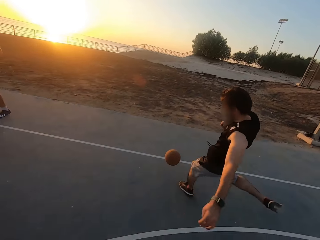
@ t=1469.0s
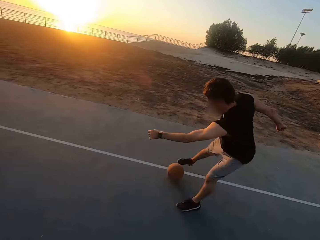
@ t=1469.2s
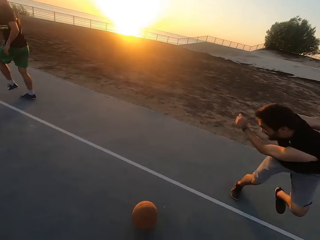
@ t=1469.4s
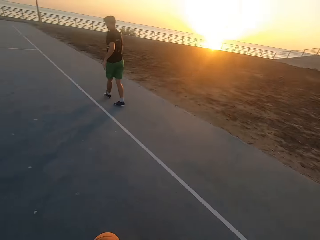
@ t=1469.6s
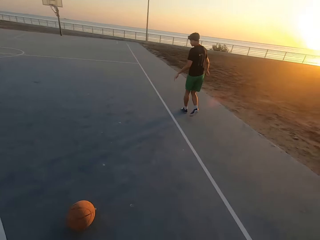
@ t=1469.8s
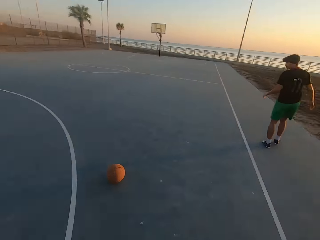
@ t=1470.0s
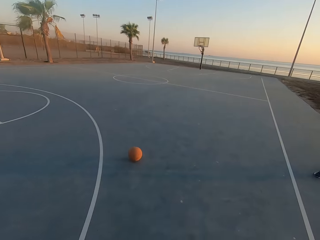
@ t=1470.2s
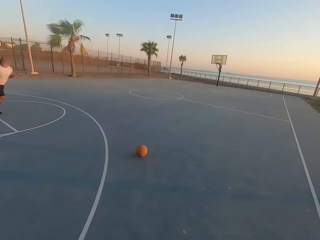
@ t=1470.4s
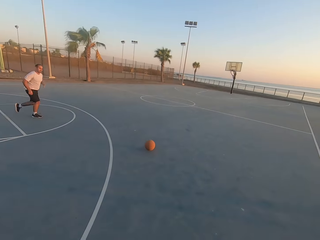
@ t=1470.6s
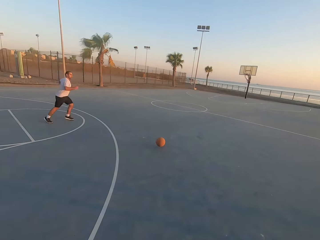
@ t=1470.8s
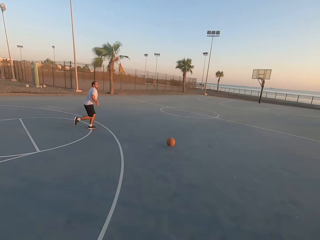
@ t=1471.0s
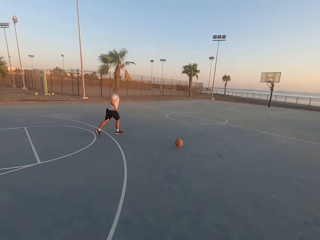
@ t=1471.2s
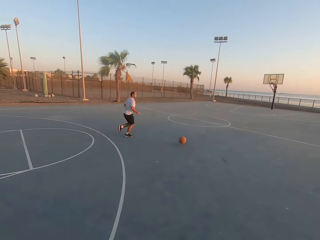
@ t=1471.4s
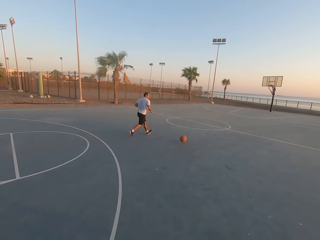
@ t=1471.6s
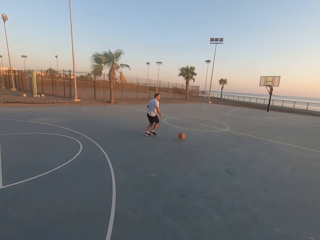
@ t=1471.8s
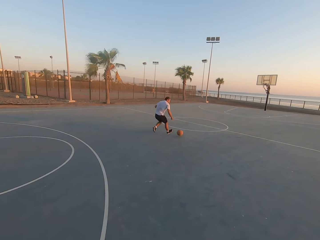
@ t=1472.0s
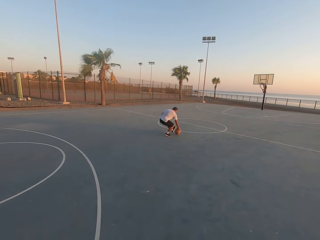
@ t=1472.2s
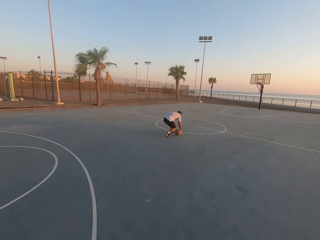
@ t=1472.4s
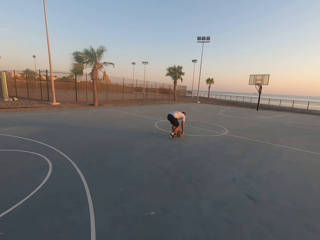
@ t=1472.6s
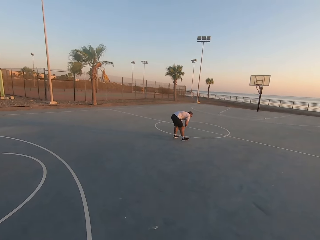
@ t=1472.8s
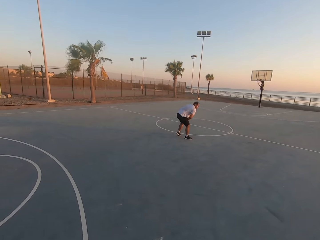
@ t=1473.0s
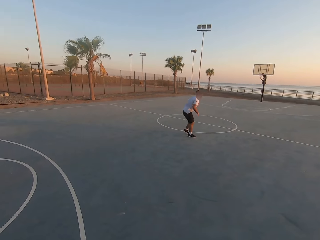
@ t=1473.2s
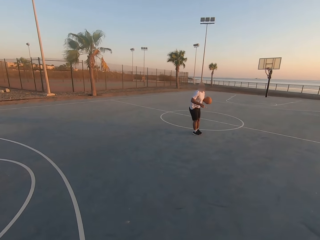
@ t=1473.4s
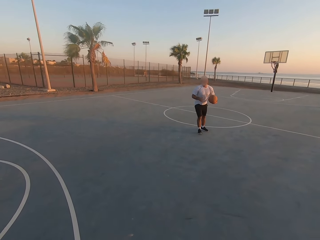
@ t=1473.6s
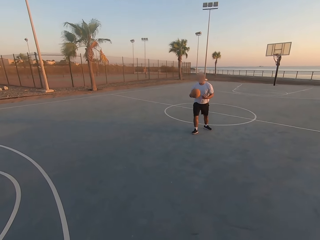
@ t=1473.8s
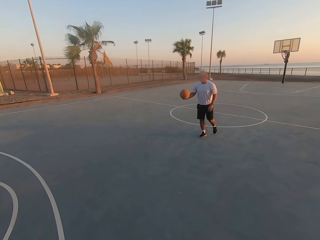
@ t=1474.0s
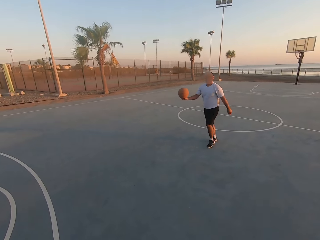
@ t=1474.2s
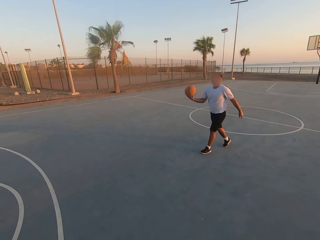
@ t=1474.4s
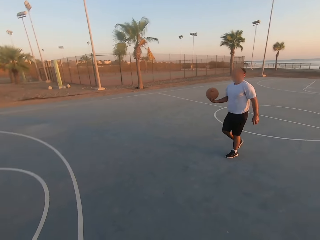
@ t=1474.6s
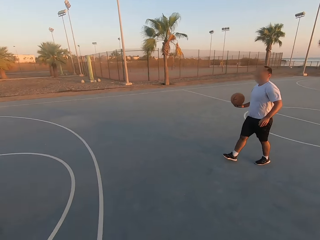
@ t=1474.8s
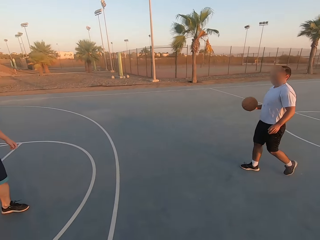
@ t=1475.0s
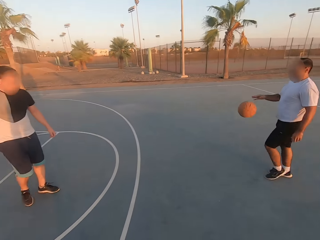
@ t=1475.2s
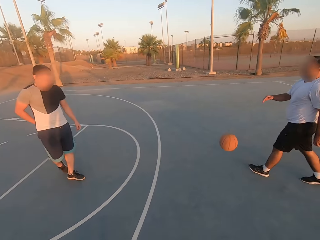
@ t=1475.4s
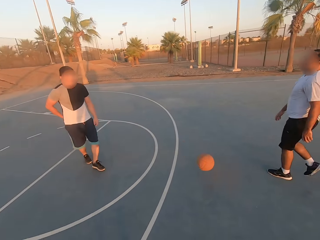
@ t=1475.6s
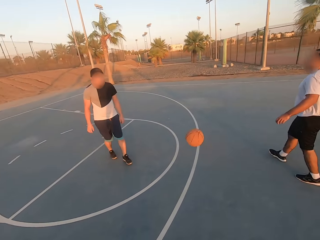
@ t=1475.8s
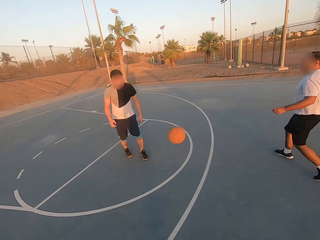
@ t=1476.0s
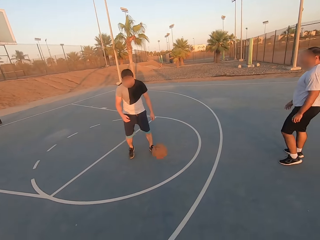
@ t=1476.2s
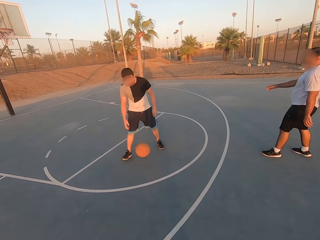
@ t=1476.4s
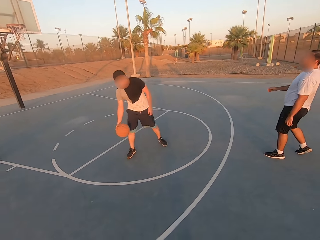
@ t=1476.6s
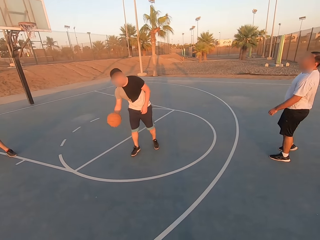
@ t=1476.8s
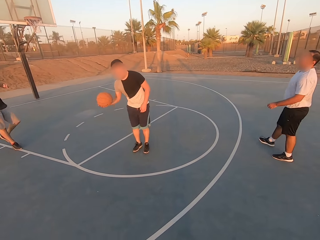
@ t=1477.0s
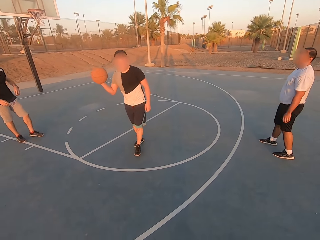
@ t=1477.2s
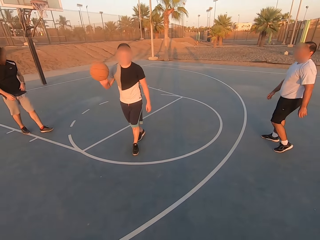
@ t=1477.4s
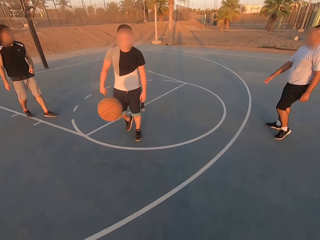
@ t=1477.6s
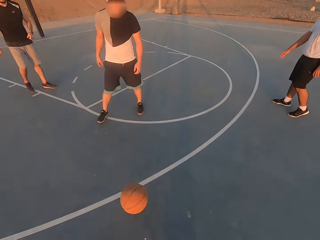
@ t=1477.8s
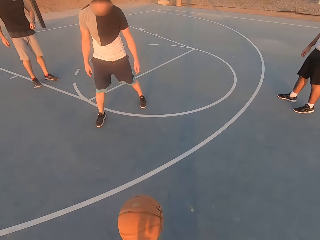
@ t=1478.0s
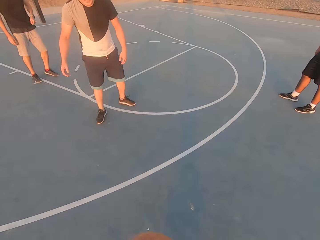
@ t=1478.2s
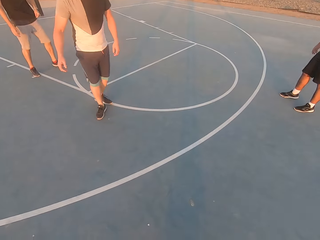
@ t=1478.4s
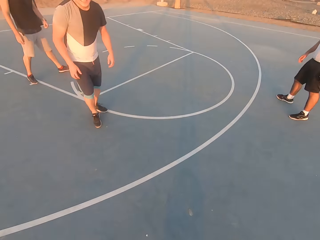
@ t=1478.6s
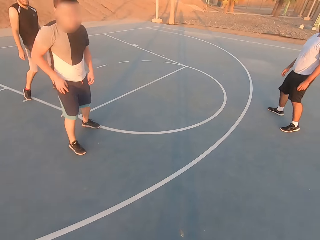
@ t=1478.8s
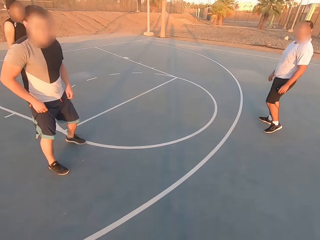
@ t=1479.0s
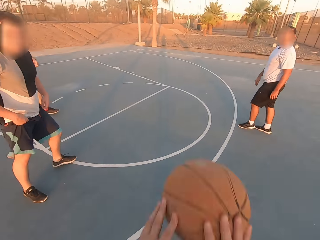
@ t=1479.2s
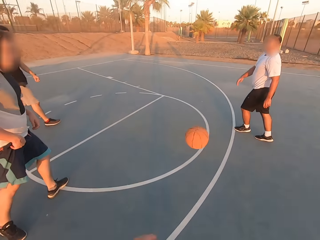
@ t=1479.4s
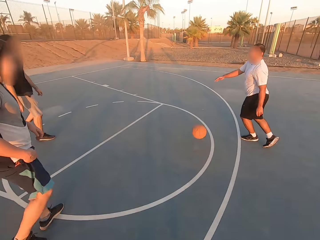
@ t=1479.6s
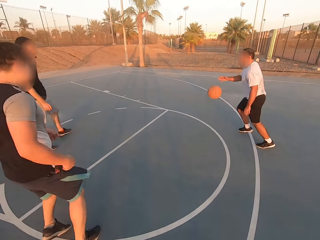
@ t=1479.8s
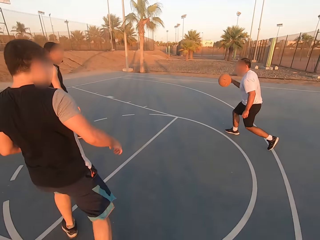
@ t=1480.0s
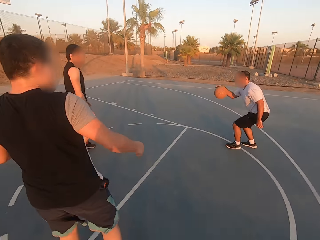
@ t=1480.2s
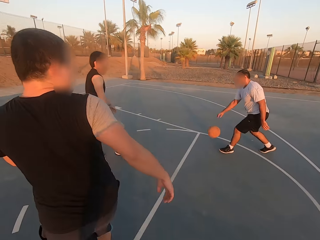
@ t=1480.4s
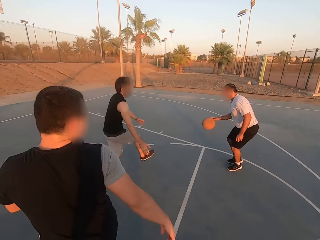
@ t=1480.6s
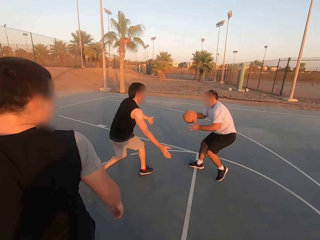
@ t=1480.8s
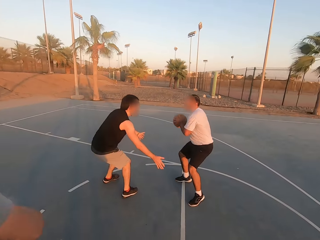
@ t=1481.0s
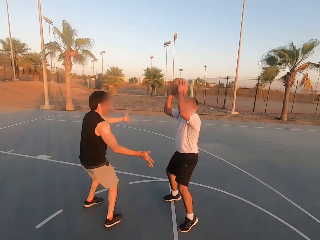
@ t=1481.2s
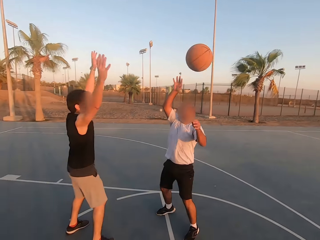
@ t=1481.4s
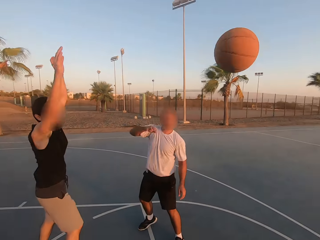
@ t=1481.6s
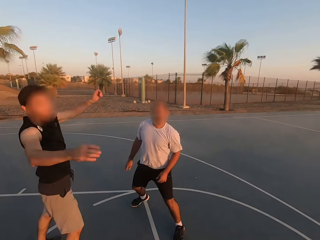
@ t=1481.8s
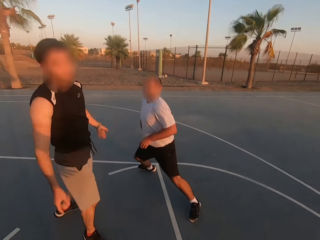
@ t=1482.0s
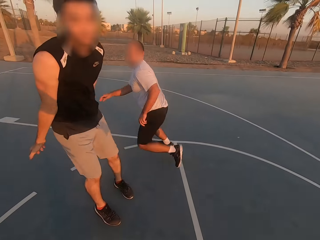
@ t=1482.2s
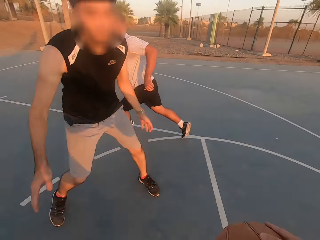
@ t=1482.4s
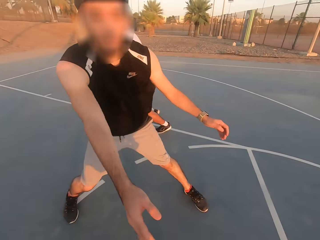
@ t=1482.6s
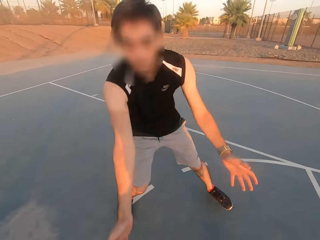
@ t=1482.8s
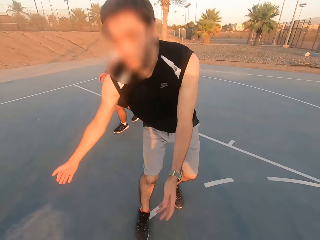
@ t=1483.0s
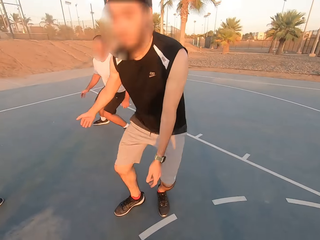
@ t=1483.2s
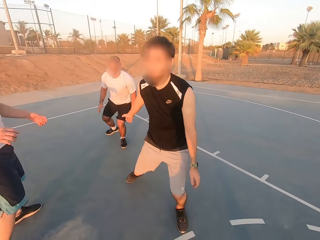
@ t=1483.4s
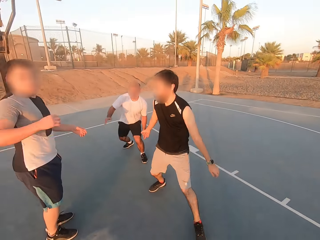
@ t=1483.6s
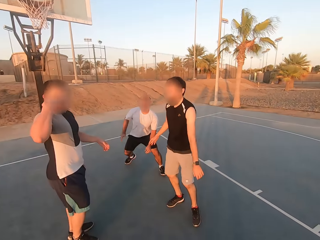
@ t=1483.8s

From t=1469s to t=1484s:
A man hits the ball with the leg. A second man runs for the ball. The second man picks up the ball. The second man throws the ball to a third man. The third man picks up the ball. The third man throws the ball to the camera wearer. The camera wearer throws the ball to the second man. The second man picks up the ball and dribbles the ball. The first man shields. The second man throws the ball to the camera wearer.

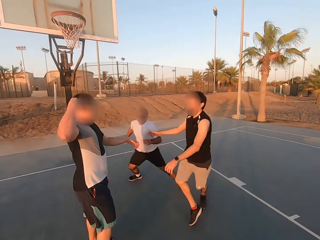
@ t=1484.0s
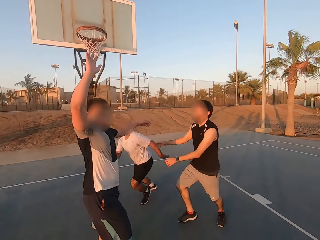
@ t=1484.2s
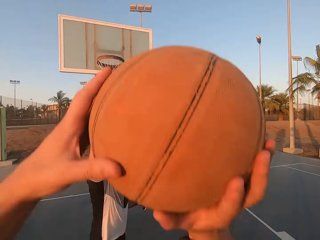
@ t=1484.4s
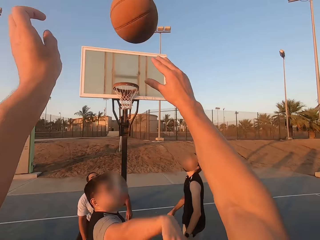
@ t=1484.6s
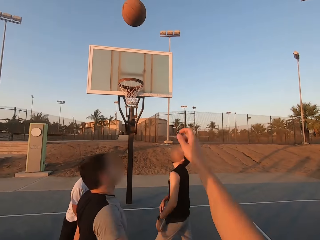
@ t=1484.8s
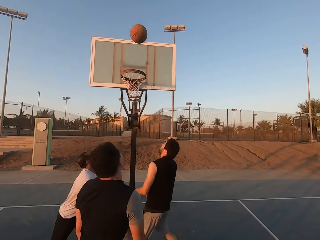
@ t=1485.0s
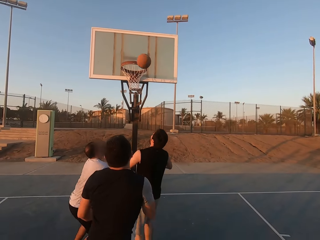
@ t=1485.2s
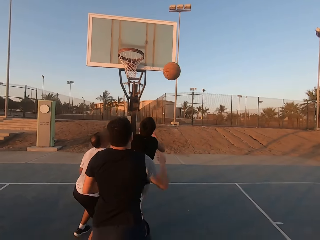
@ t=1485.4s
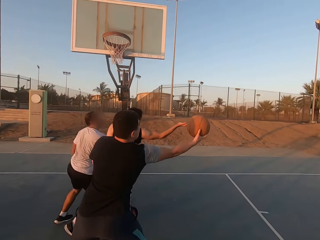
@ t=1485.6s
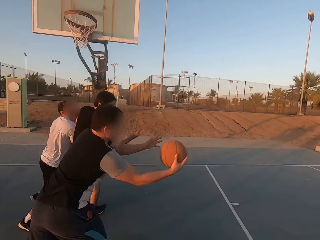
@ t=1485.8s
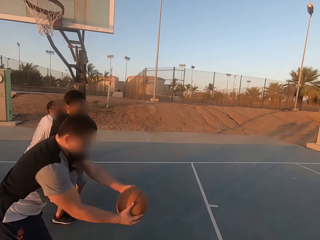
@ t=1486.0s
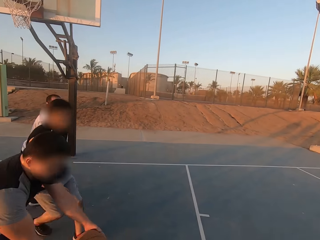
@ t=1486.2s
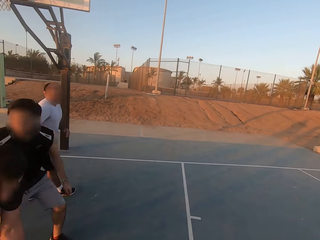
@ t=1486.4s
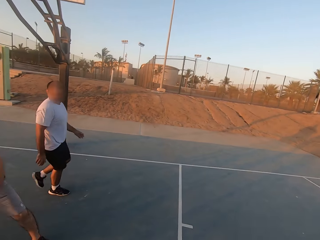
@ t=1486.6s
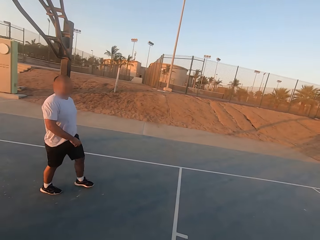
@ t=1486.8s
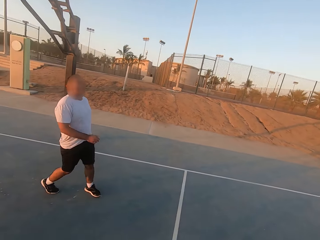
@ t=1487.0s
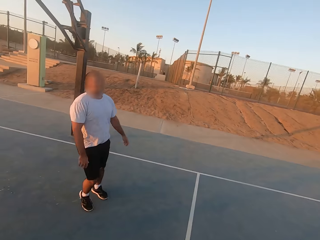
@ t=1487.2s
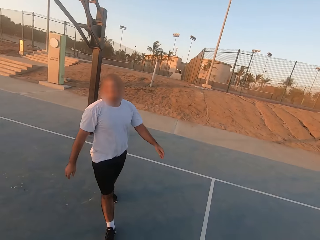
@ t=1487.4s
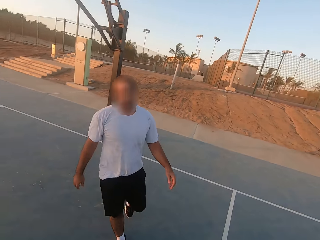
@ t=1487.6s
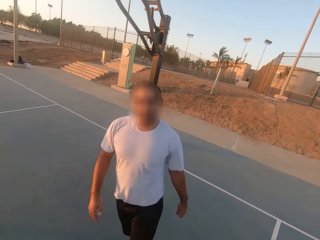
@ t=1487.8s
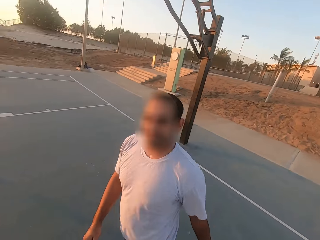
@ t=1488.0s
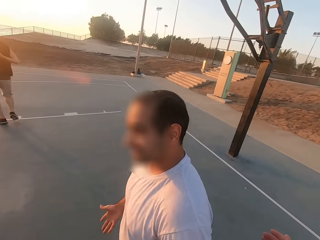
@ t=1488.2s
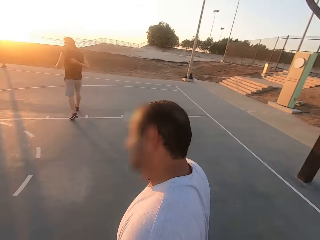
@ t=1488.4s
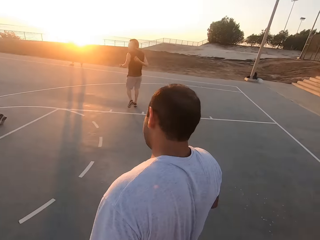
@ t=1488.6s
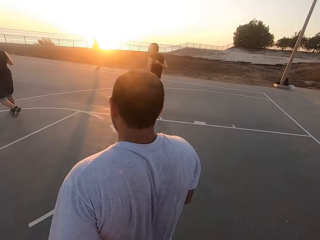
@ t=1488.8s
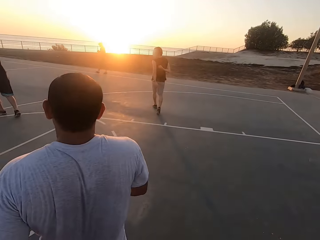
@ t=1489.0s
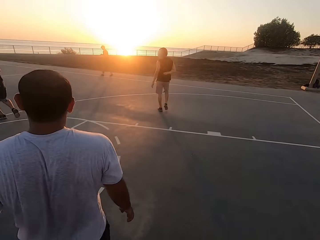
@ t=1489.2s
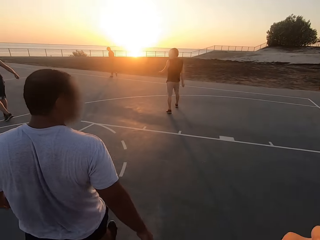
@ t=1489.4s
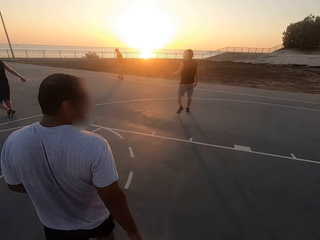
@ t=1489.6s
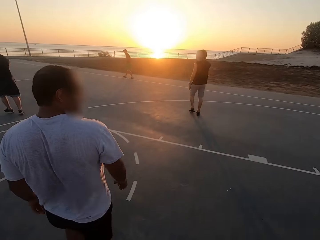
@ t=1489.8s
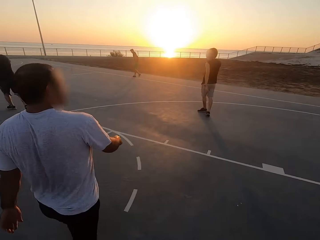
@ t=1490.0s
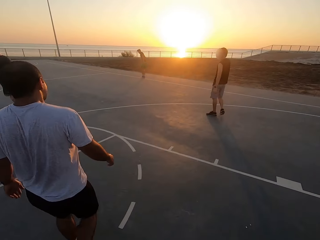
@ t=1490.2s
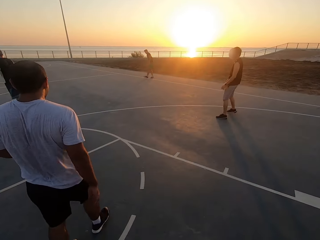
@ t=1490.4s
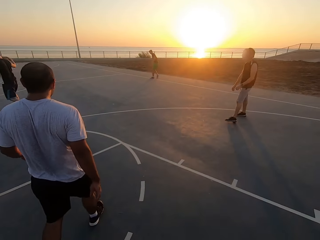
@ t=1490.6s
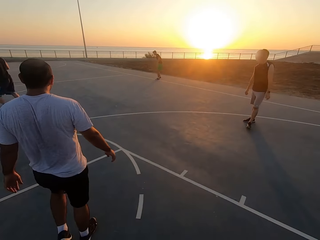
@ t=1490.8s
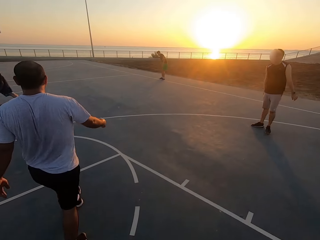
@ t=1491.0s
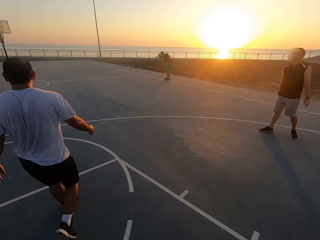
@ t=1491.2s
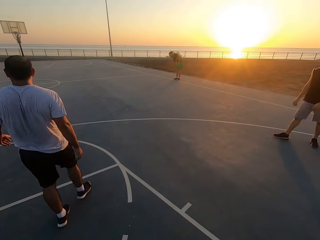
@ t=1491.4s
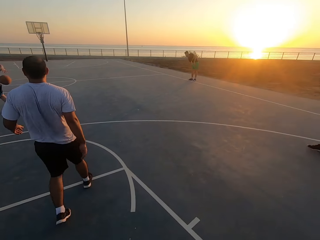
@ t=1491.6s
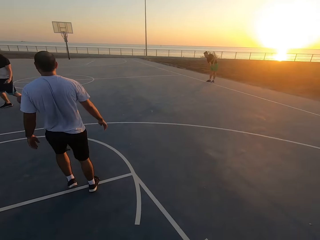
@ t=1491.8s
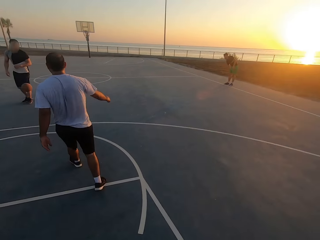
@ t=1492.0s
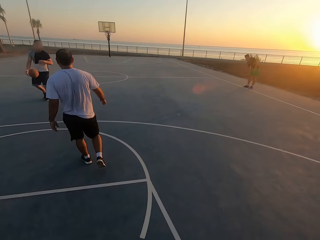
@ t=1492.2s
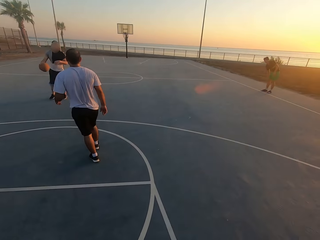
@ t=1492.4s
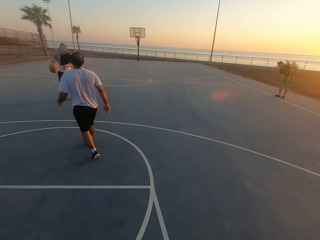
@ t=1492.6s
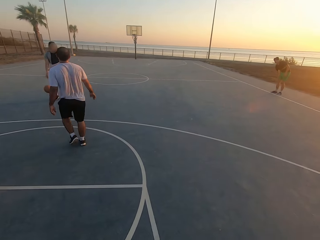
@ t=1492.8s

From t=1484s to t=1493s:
A man raises his hands. The camera wearer throws the ball in the hoop. Another man picks up the ball and dribbles the ball.
